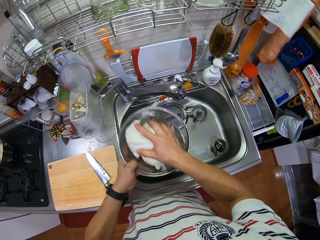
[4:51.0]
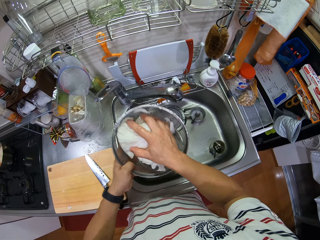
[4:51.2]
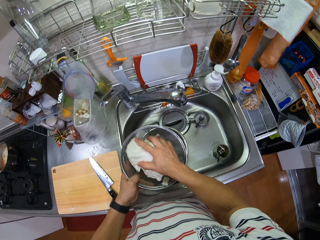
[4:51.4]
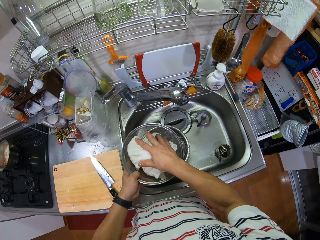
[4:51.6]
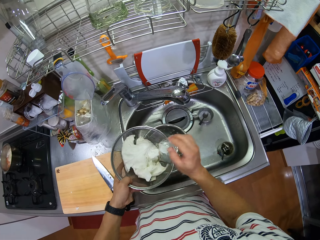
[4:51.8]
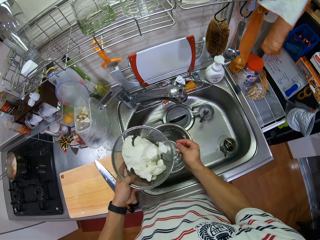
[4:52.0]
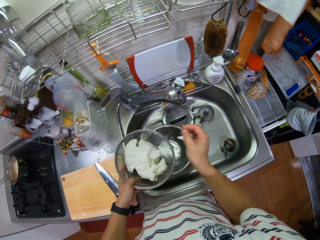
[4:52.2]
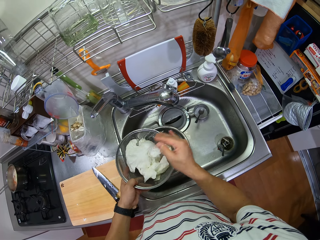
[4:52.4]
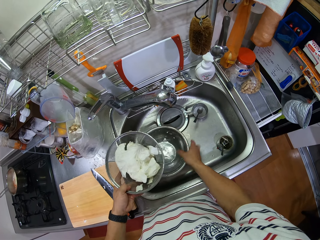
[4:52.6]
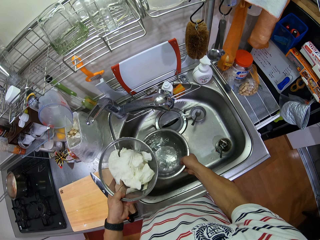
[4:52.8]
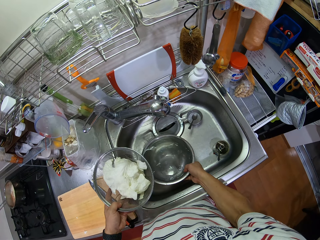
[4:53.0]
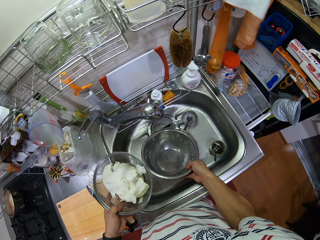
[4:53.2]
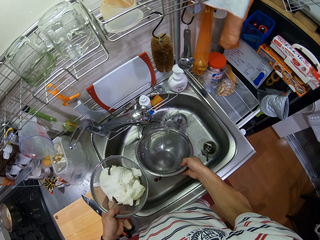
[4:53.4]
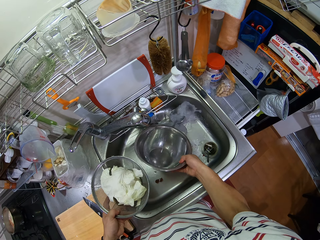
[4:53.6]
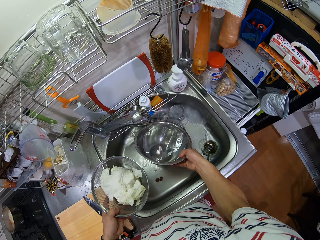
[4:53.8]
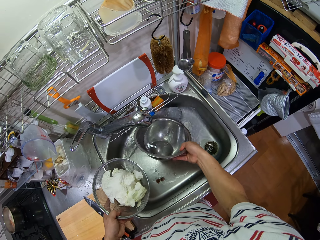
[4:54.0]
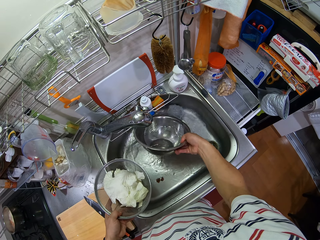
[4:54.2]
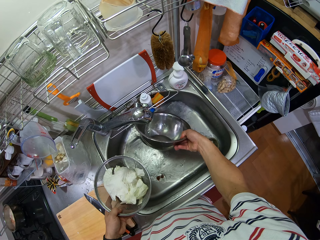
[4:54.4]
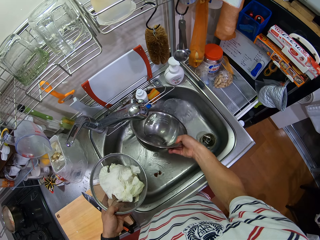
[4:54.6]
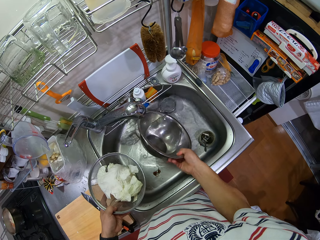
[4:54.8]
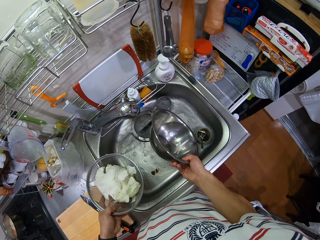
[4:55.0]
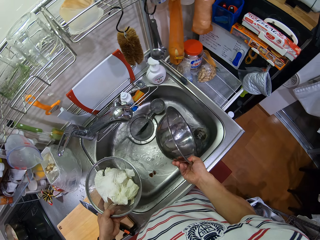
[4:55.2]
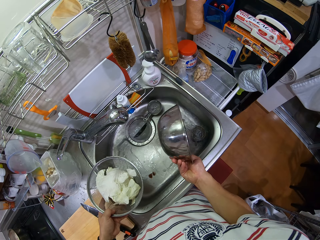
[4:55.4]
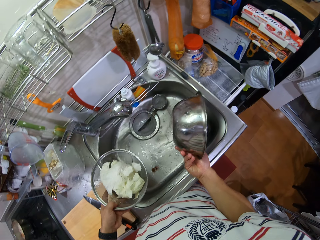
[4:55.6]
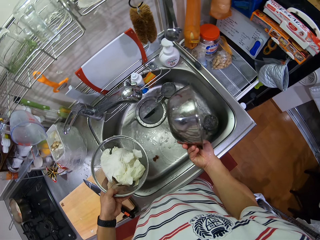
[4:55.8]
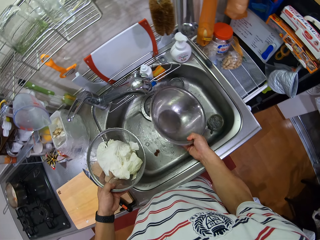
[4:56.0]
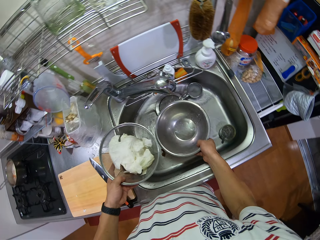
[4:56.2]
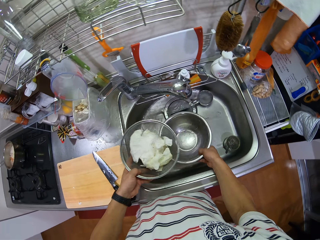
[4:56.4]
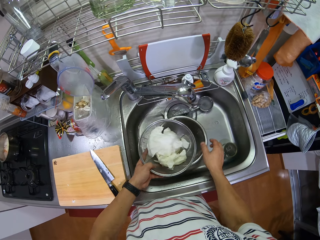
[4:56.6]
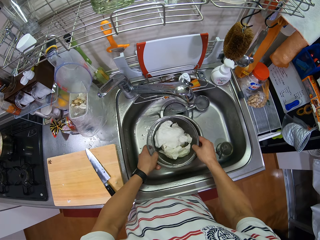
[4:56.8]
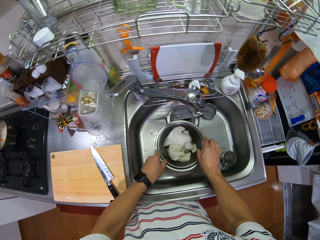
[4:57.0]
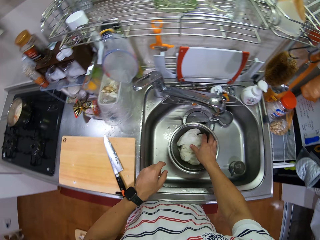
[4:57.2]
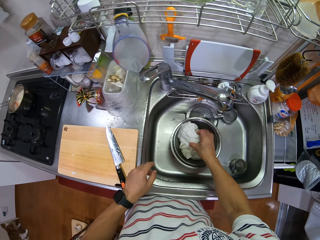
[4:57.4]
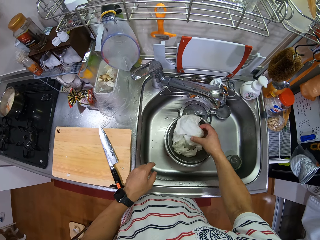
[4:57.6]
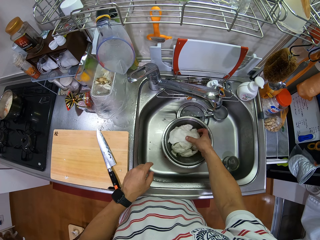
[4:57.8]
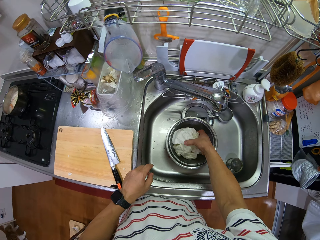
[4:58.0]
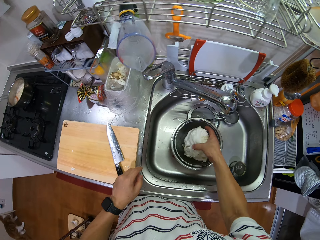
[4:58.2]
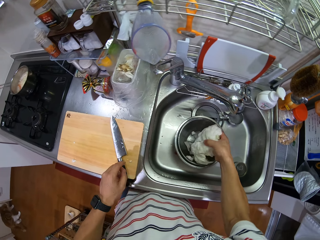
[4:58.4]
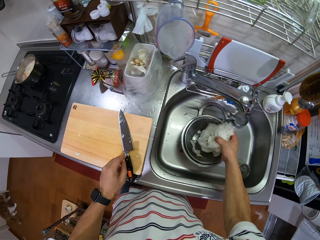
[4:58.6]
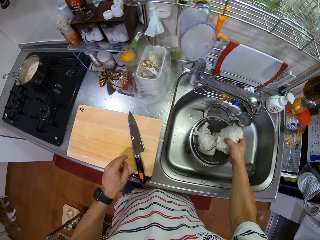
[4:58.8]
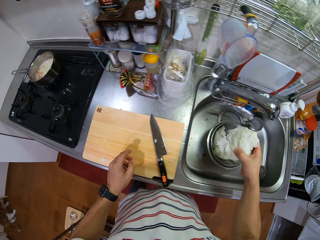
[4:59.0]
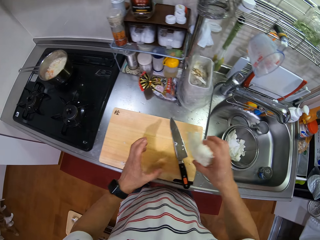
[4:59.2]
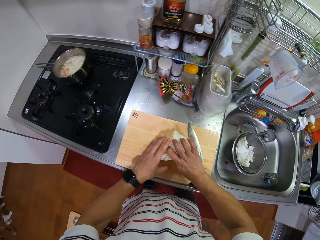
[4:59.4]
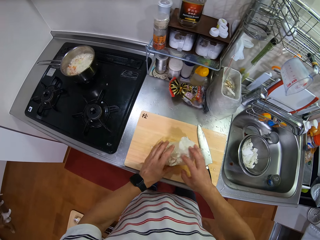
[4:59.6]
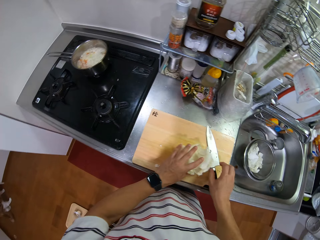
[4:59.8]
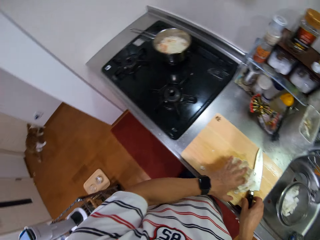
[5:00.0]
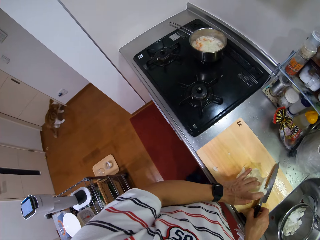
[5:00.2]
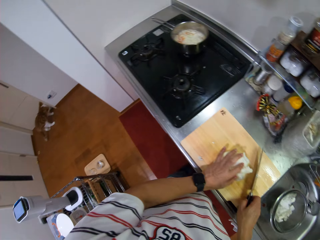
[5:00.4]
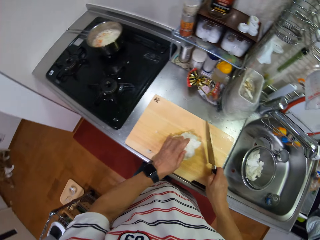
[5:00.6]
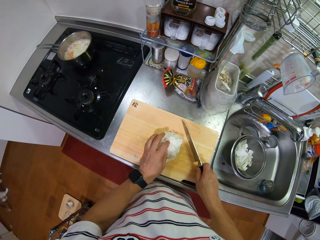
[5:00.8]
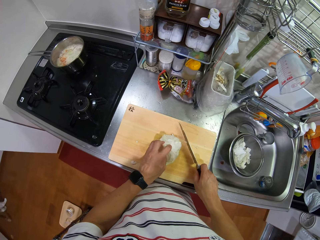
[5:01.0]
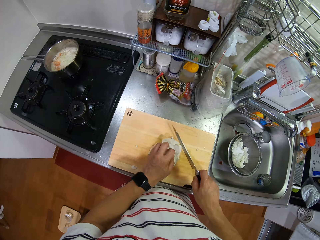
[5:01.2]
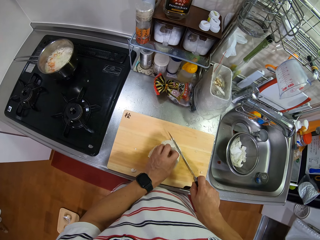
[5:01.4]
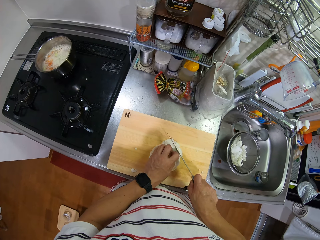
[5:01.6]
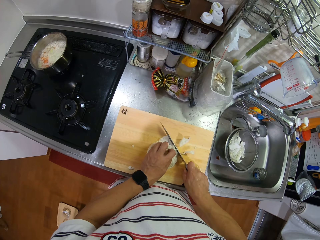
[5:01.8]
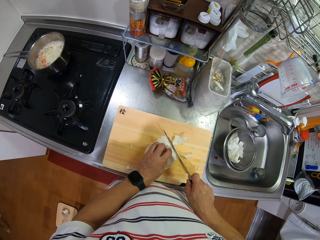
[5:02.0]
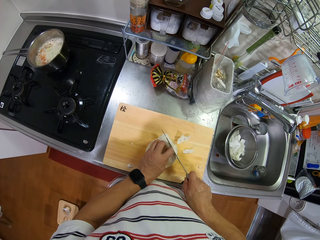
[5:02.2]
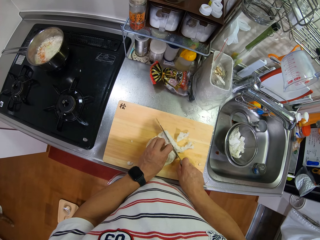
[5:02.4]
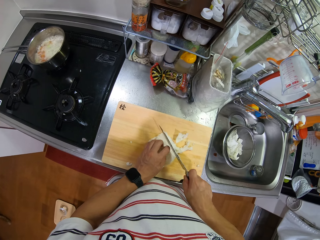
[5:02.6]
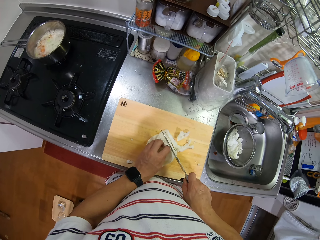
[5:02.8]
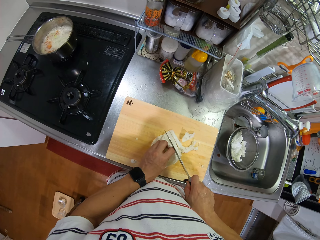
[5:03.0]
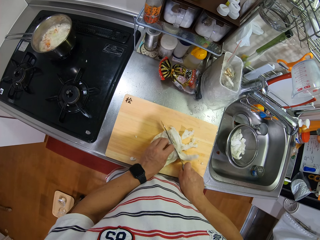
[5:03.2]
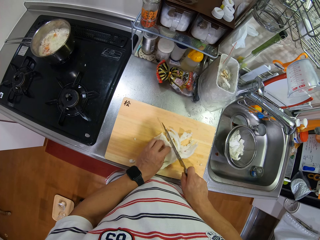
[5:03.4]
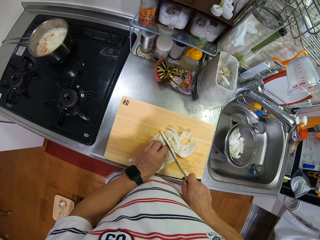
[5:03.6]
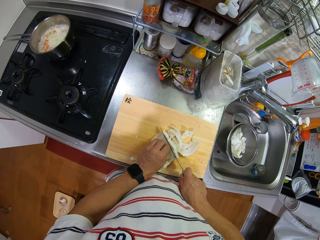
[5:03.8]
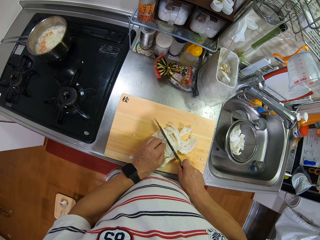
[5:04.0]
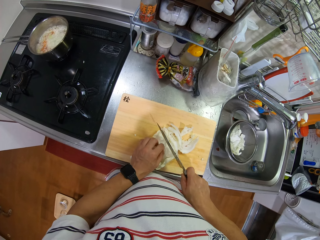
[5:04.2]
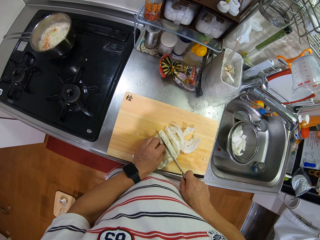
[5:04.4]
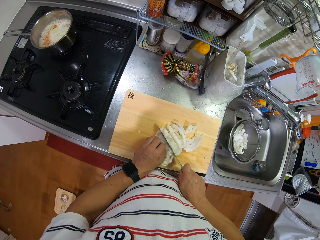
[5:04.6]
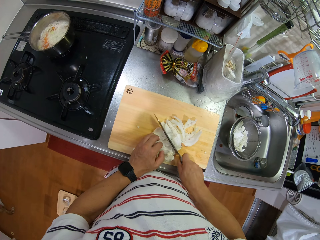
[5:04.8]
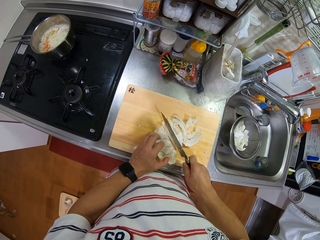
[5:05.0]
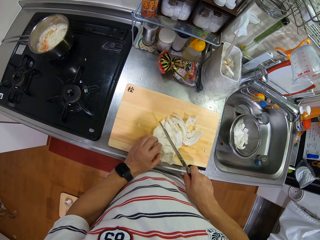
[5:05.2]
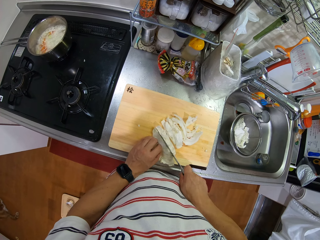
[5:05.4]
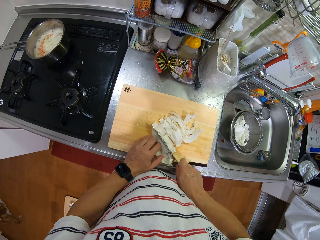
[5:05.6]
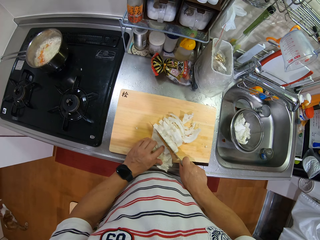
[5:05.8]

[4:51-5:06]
The camera wearer pours water from the bowl in the sink. They put the bowl in the sink. They put the colander in the metal bowl. They pick the cabbage from the colander. They put the cabbage on the chopping board. They take a knife from the chopping board. They cut the cabbage with the knife.

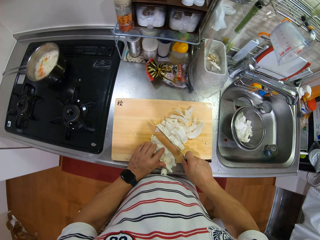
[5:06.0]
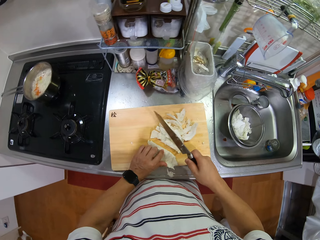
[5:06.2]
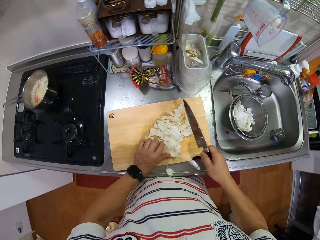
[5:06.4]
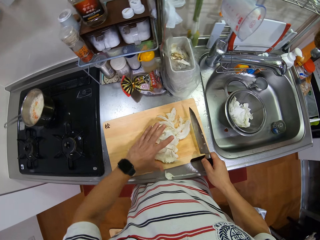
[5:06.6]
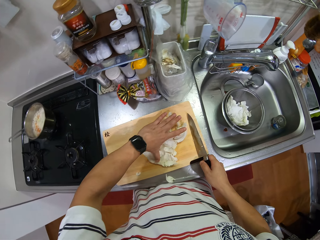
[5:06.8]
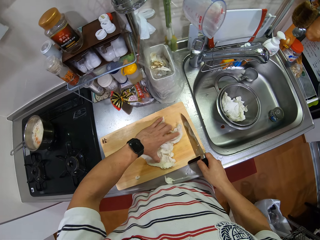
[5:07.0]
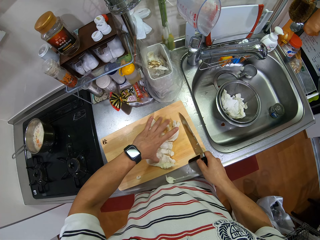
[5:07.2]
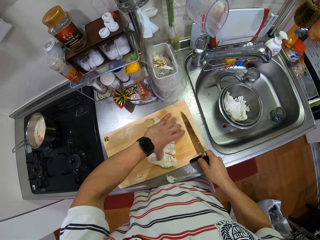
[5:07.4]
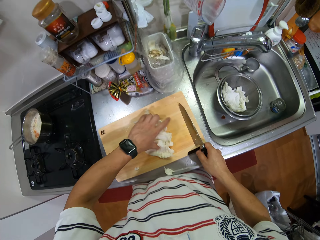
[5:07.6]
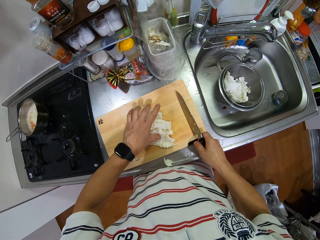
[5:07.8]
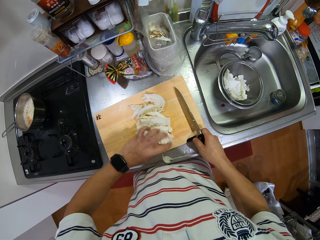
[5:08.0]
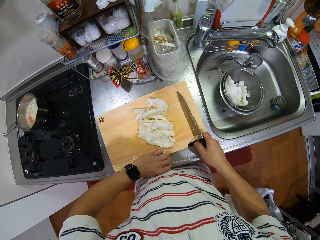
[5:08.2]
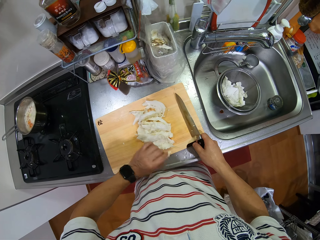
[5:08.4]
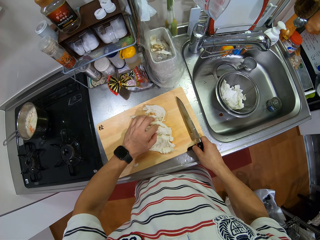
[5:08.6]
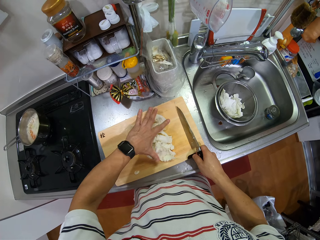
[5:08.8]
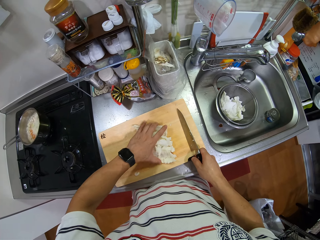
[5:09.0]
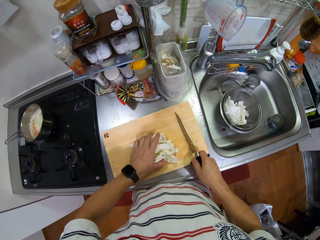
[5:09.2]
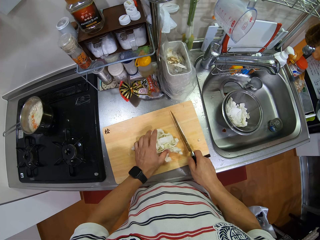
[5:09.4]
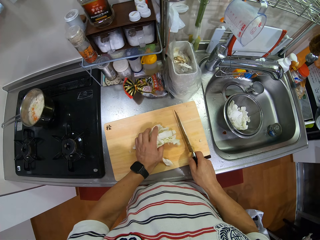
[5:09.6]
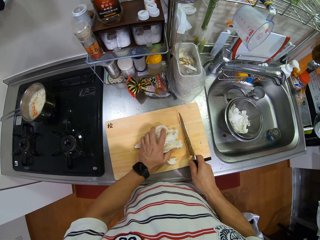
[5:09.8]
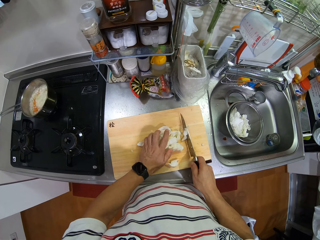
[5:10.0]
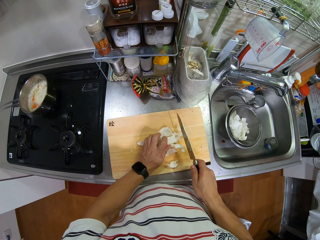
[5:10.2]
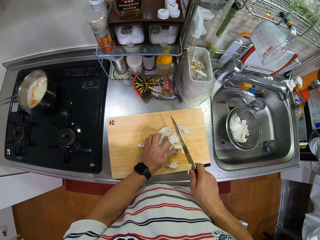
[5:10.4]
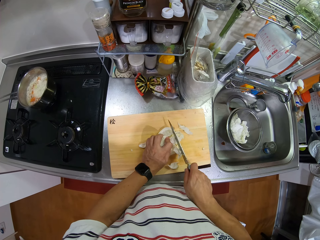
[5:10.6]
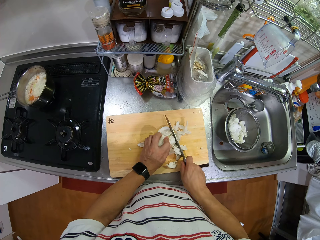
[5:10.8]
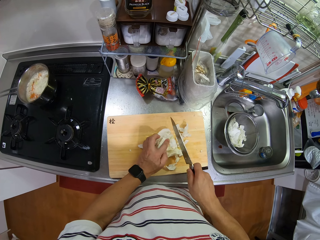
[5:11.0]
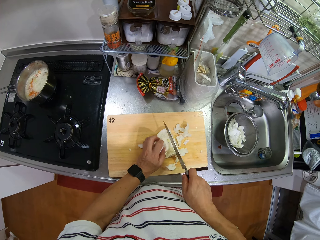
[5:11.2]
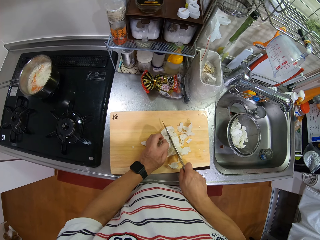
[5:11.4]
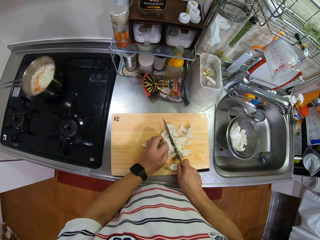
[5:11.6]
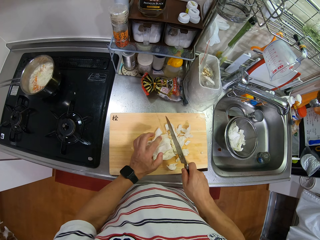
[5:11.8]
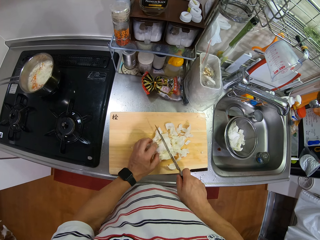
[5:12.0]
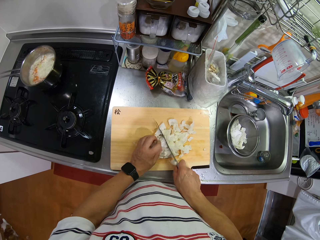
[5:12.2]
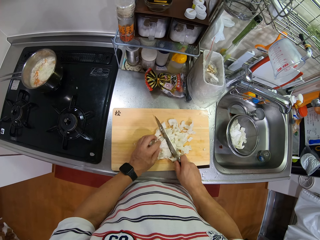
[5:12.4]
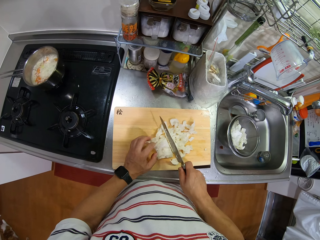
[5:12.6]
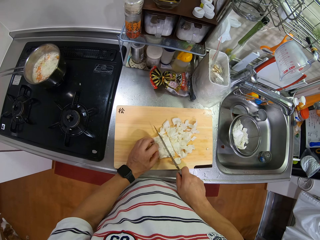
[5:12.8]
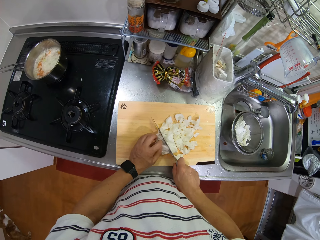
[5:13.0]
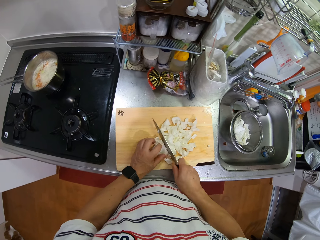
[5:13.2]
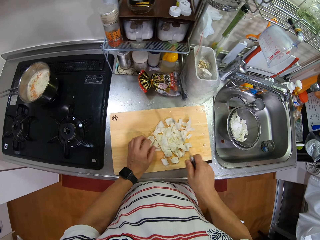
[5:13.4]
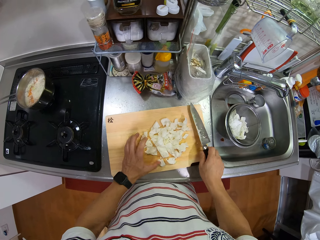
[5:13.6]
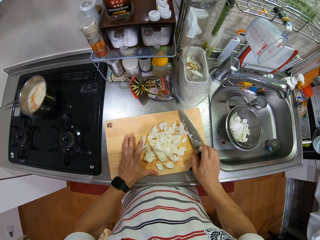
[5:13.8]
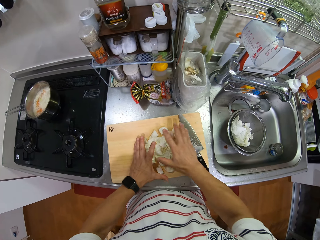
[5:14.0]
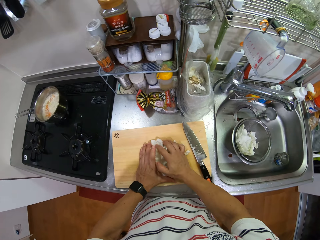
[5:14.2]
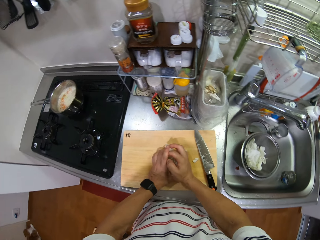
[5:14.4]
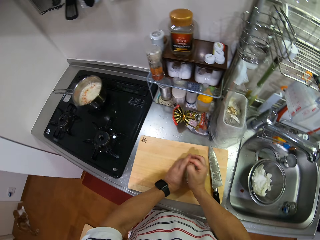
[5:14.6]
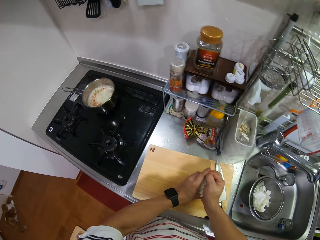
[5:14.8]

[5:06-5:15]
The camera wearer picks up the cabbage.
